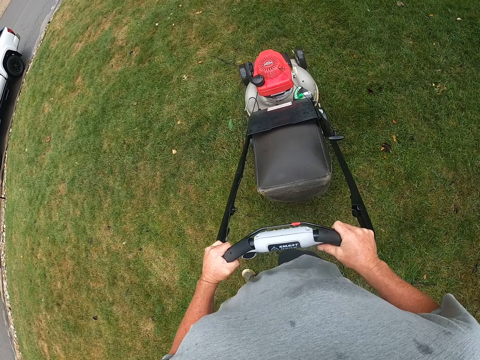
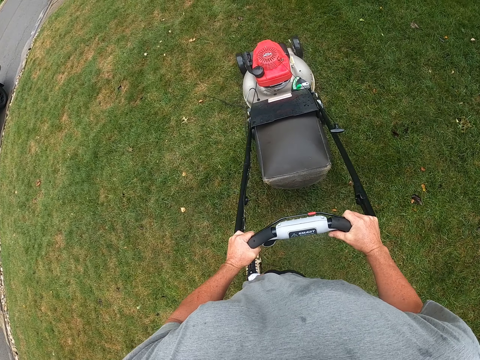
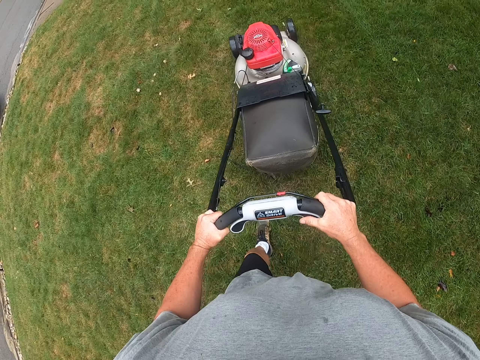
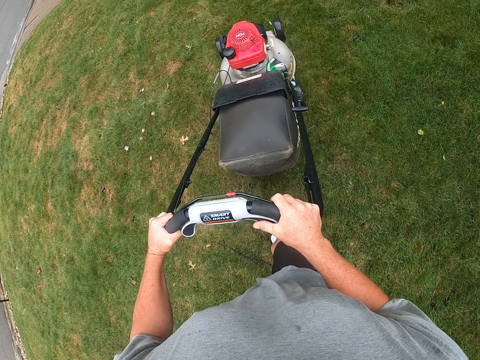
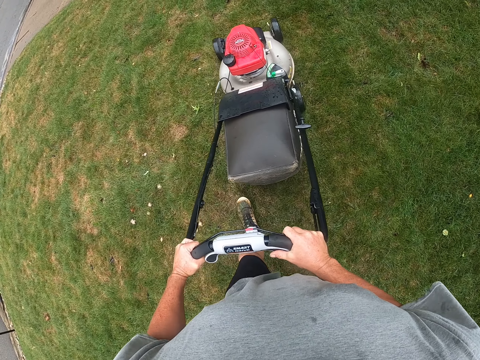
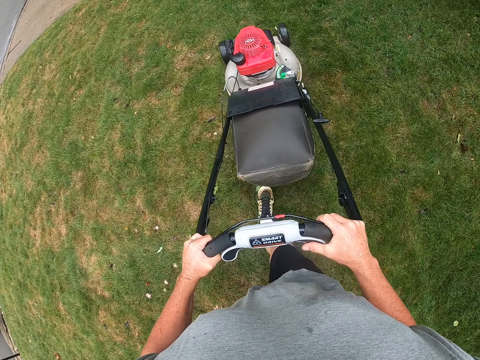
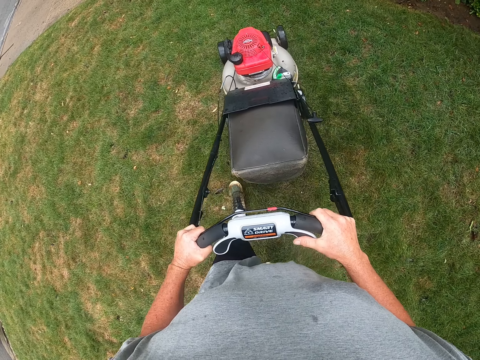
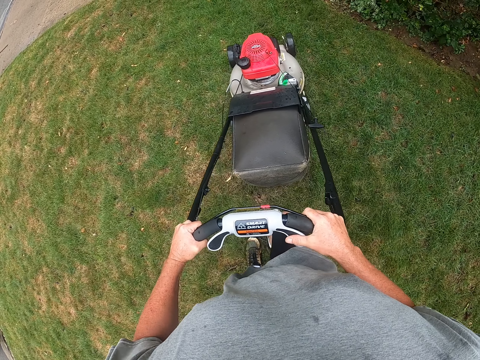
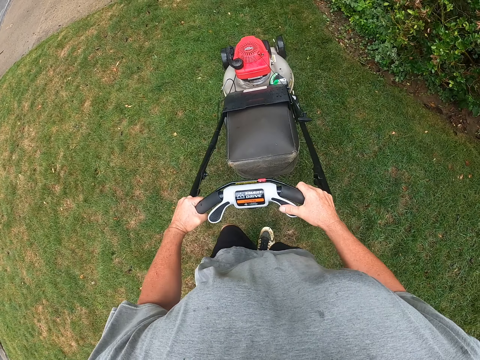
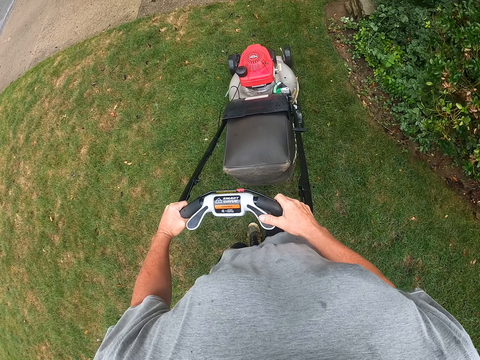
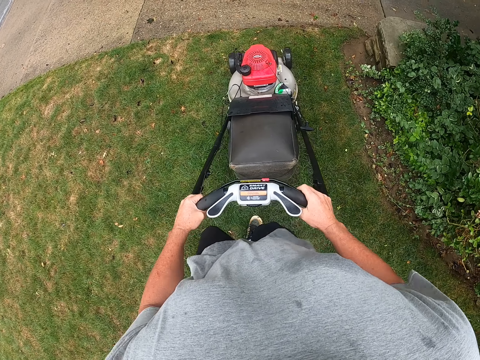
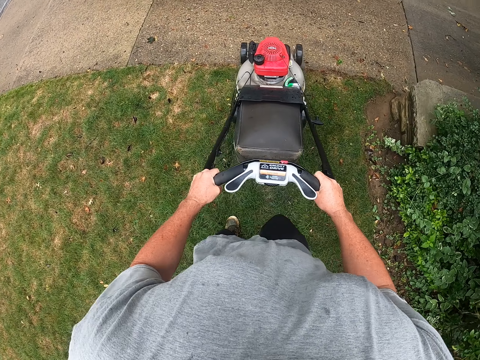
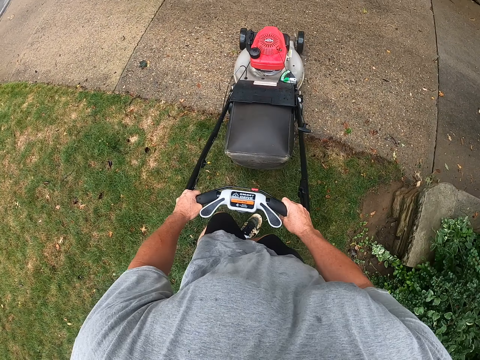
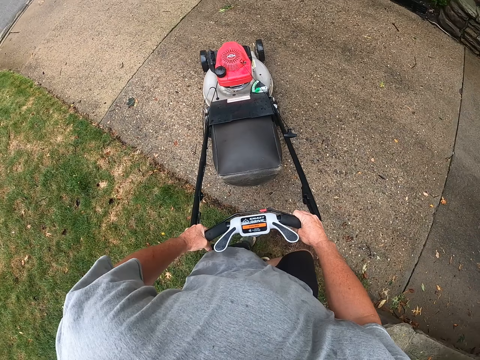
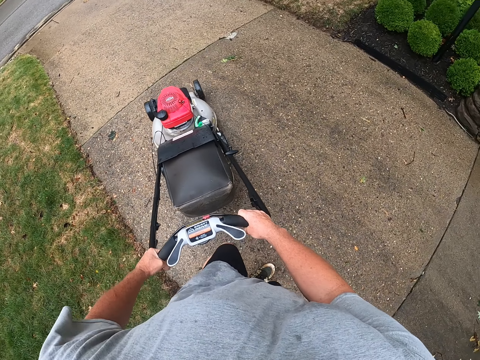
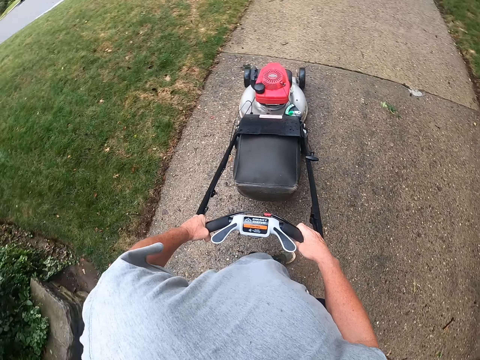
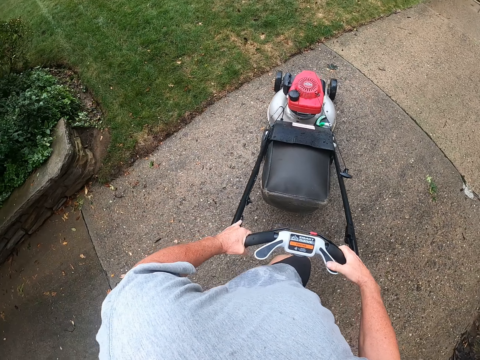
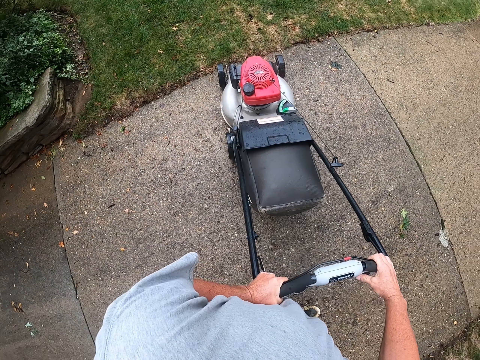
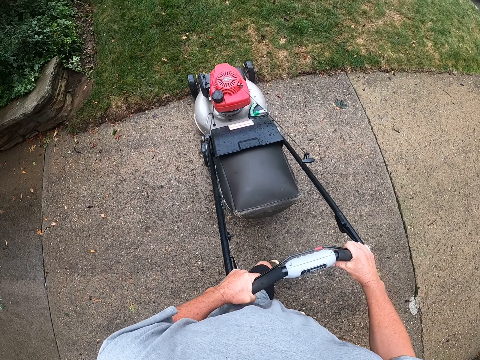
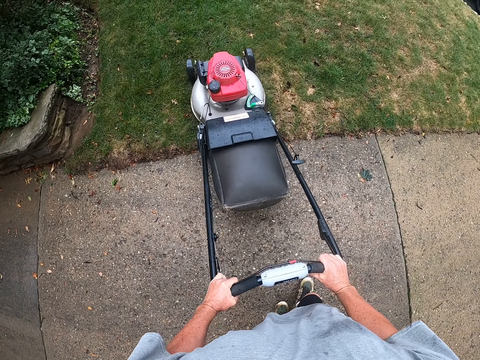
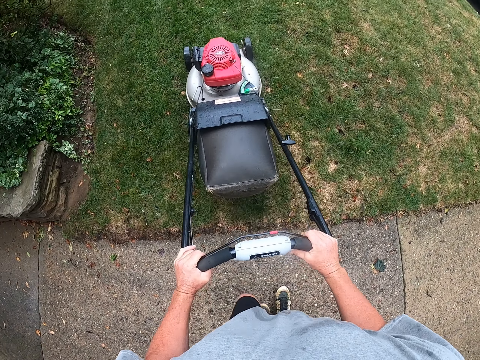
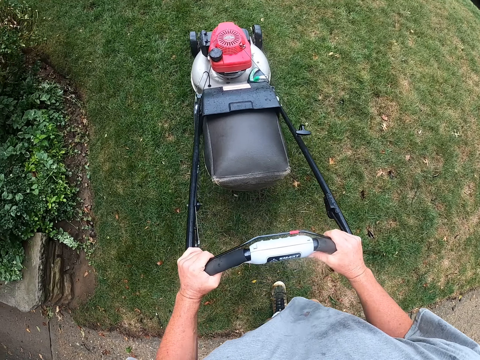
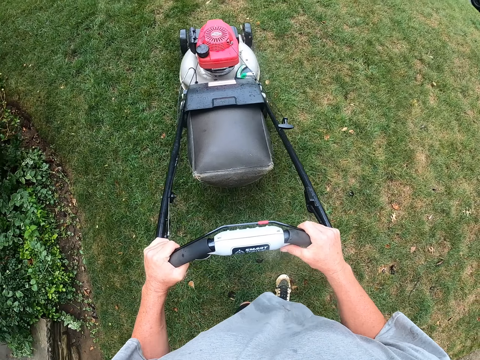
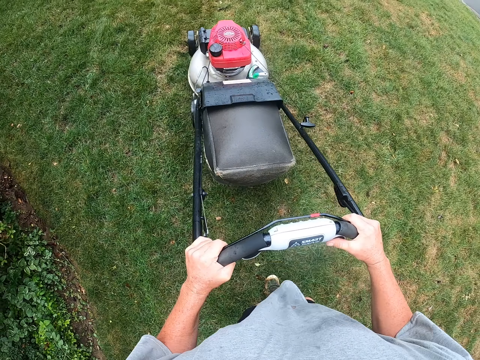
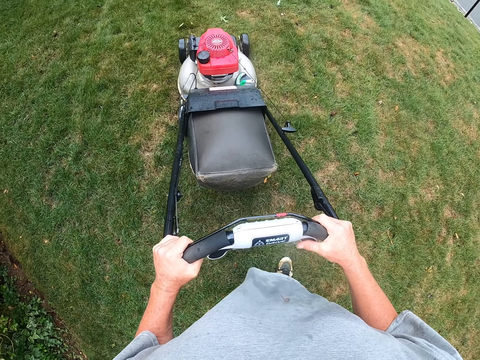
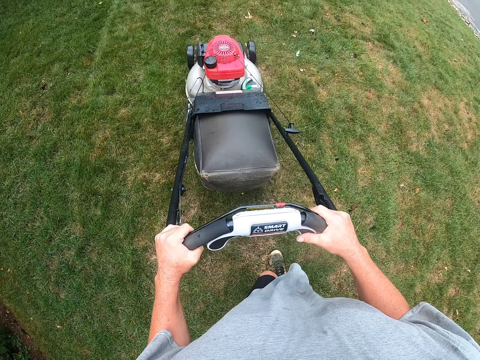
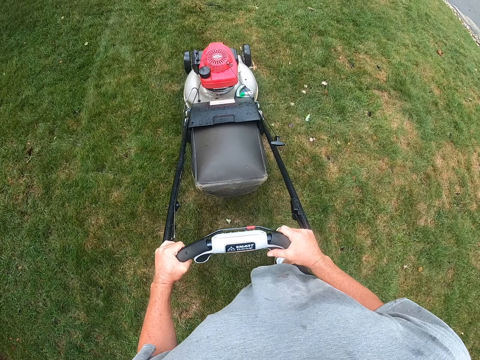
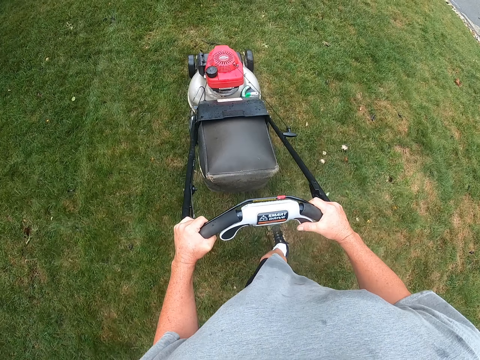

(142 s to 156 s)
The camera wearer cuts the grass with the lawn mower. They turn the lawn mower, and drive the lawn mower on a sidewalk. They cut the grass with the lawn mower.

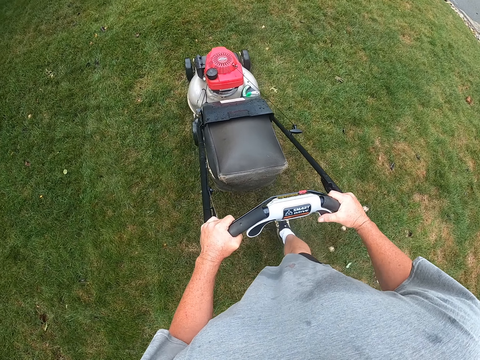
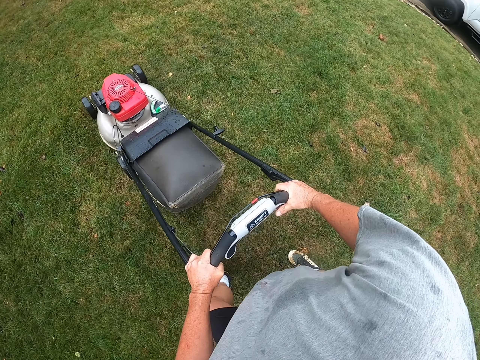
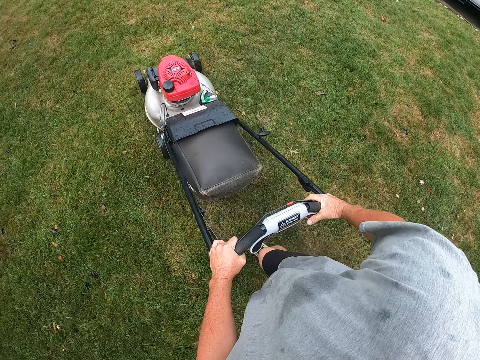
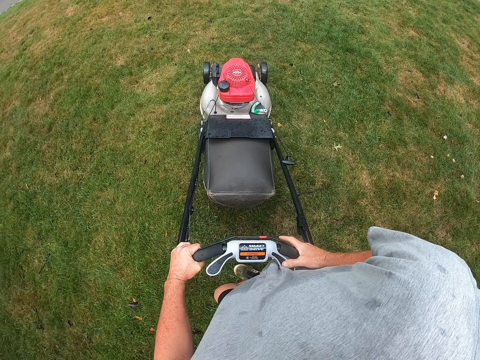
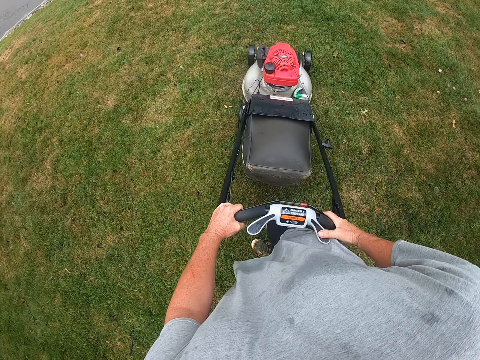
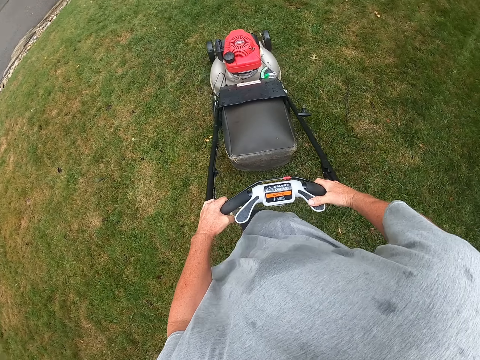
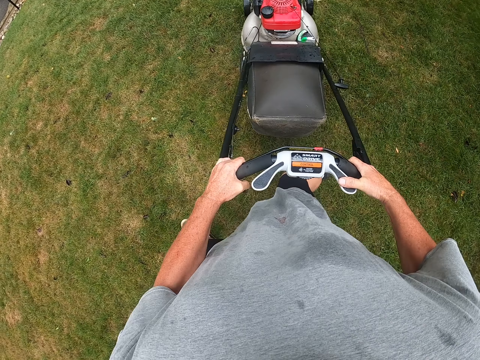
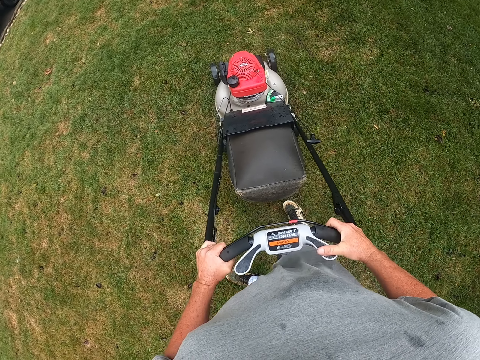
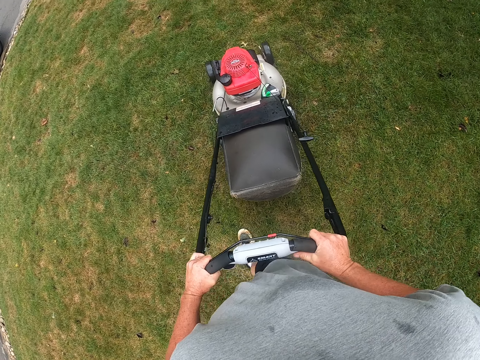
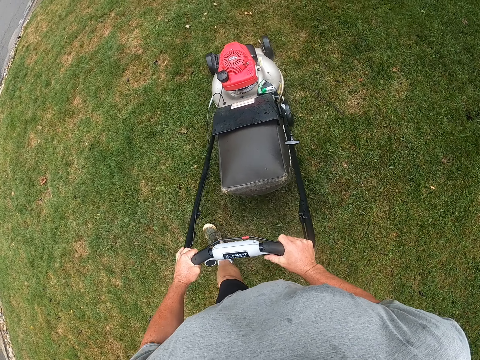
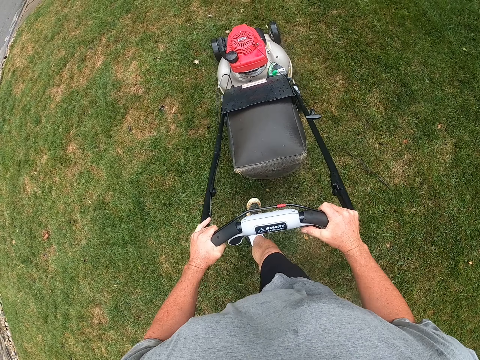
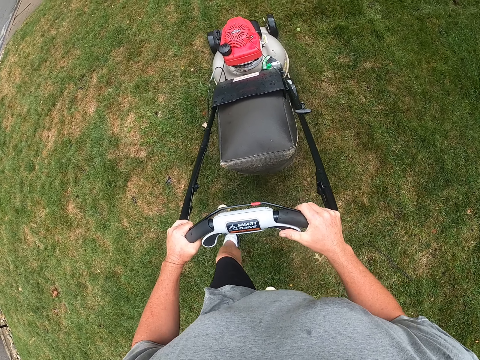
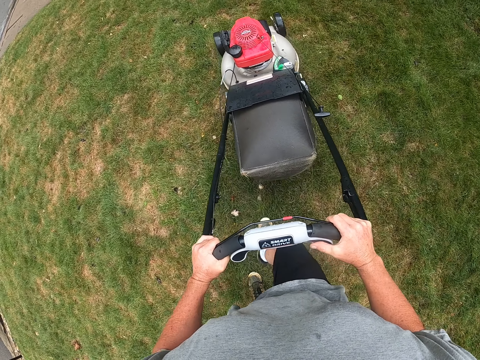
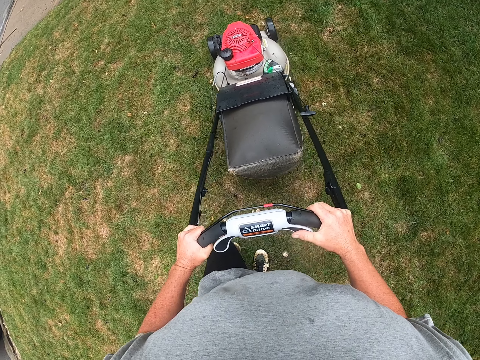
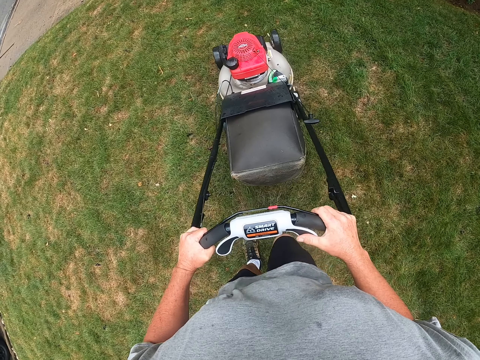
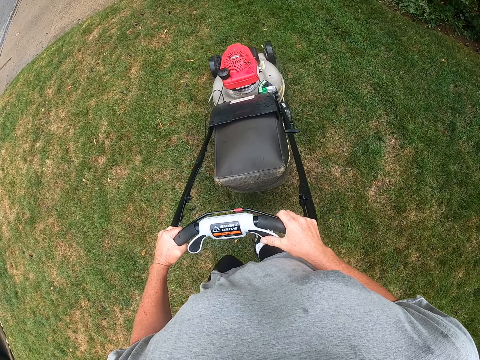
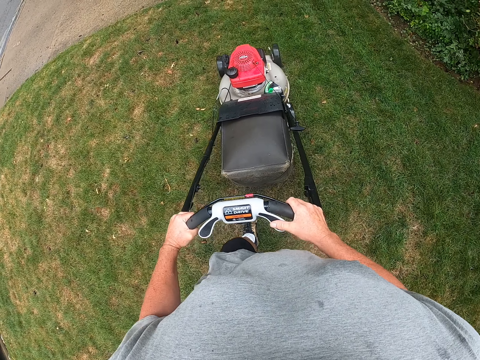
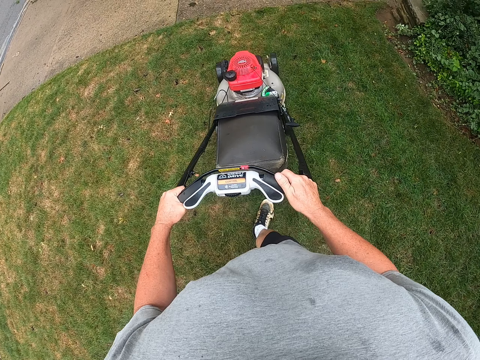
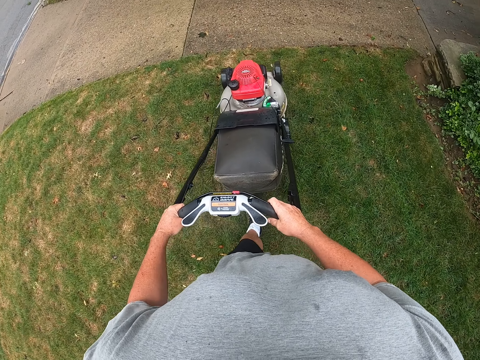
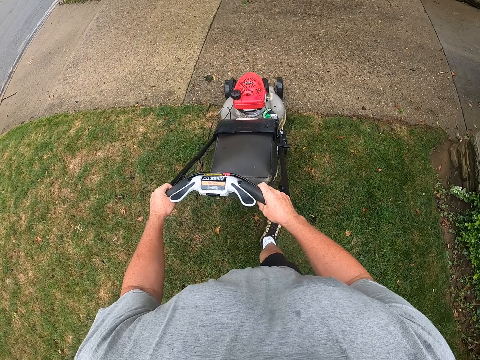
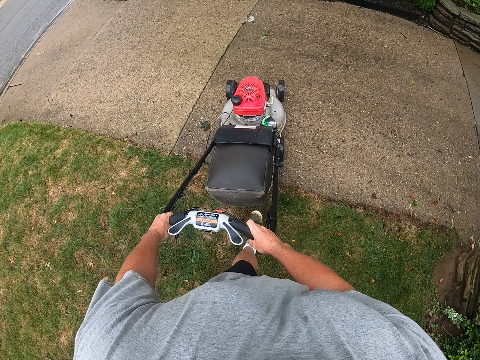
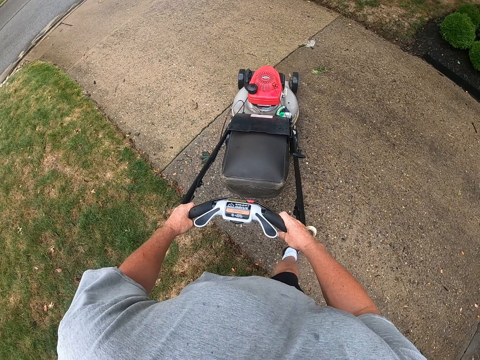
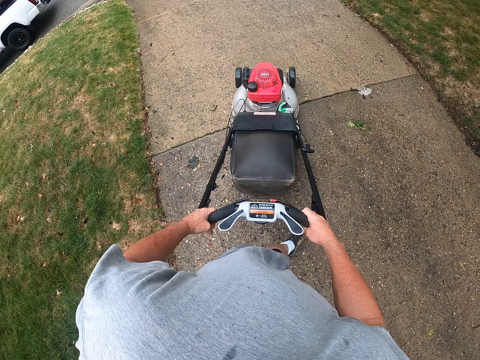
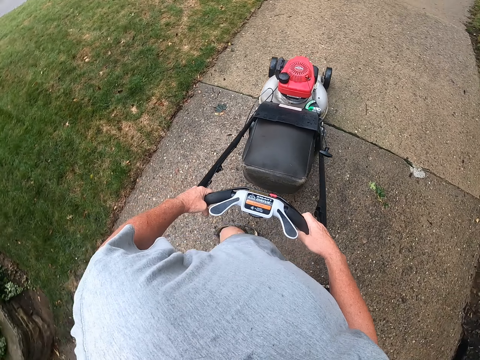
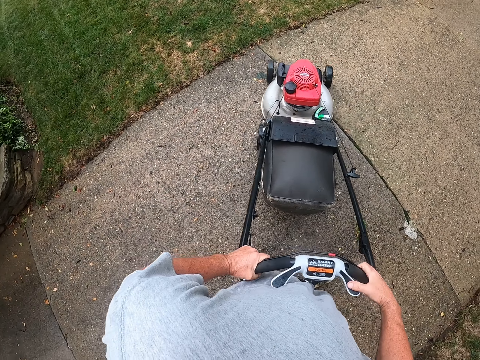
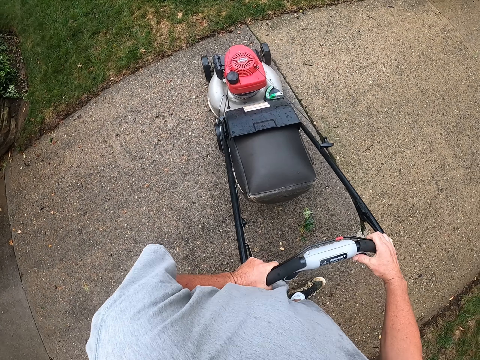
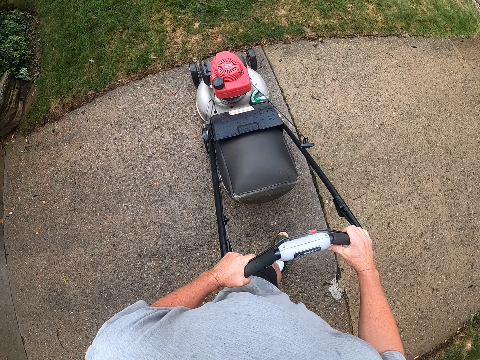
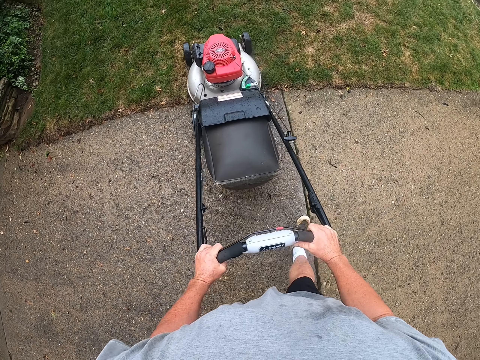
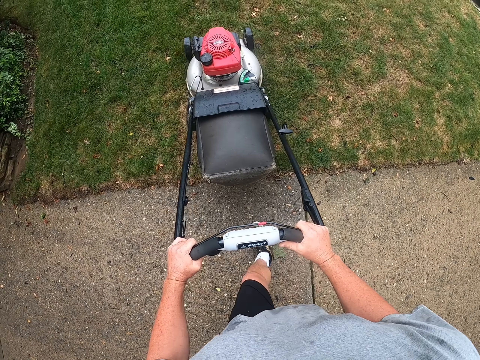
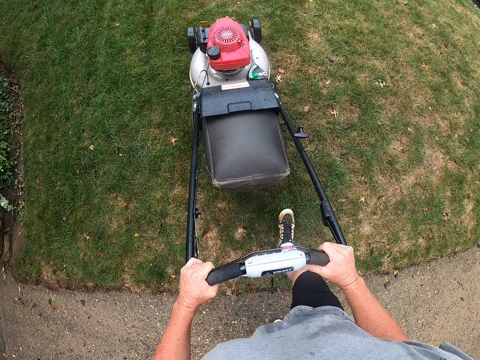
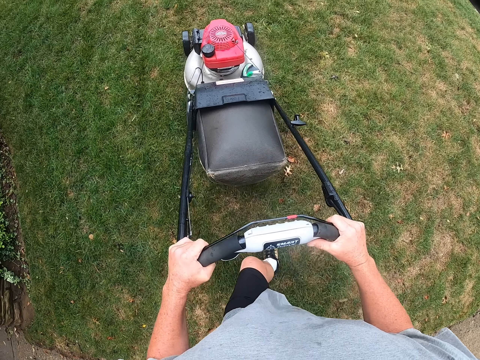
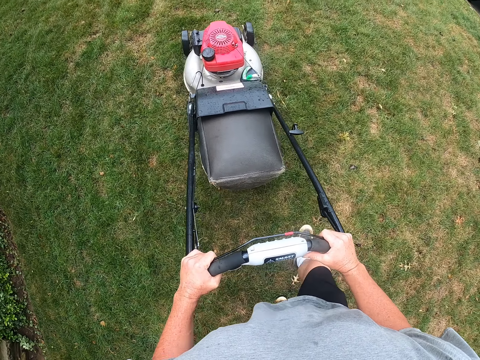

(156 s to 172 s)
The camera wearer turns the lawn mower, and adjusts the lawn mower on the ground. They cut the grass with the lawn mower. They drive the lawn mower on a sidewalk, and turn the lawn mower. They cut the grass with the lawn mower.
